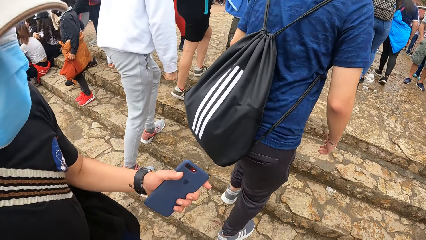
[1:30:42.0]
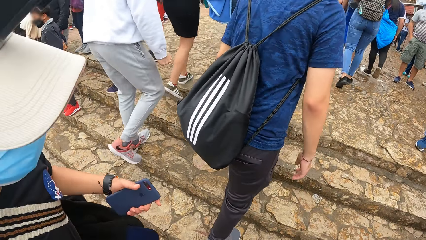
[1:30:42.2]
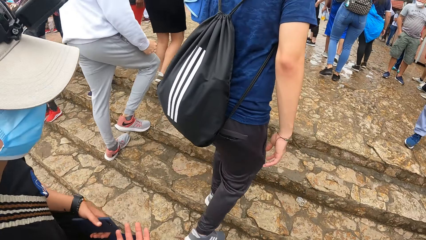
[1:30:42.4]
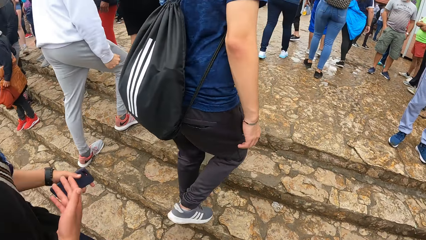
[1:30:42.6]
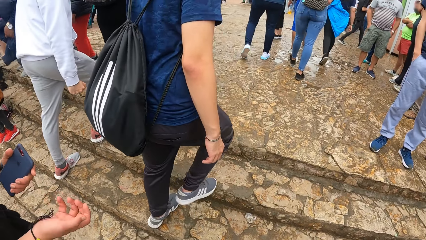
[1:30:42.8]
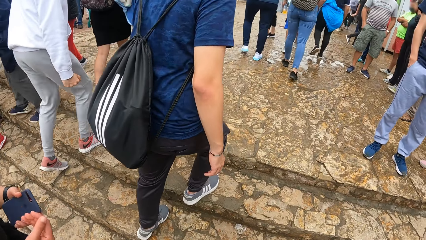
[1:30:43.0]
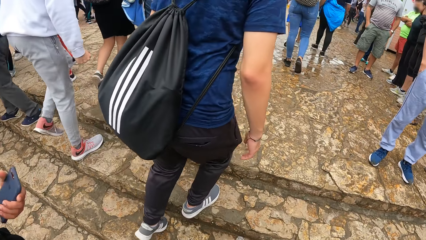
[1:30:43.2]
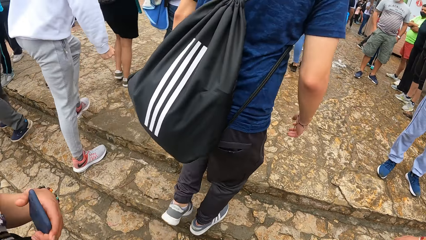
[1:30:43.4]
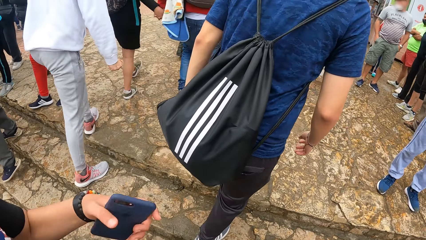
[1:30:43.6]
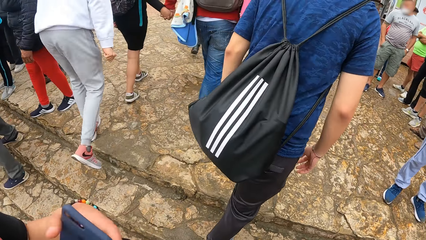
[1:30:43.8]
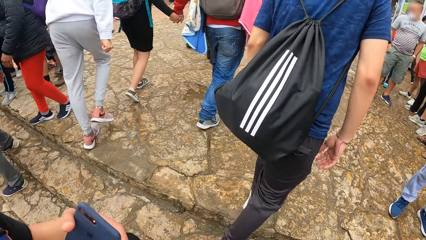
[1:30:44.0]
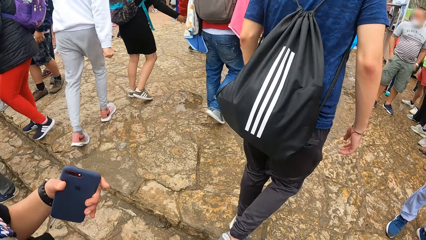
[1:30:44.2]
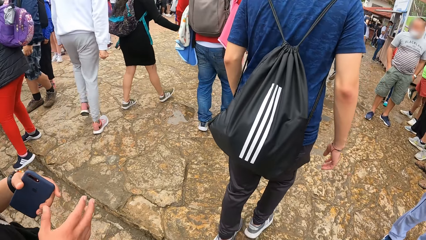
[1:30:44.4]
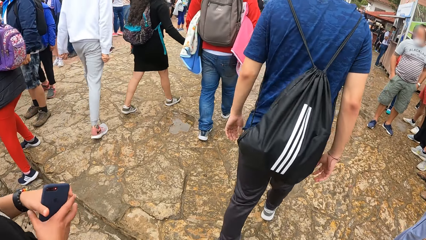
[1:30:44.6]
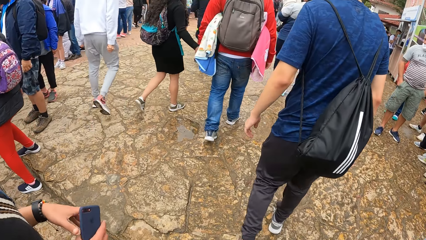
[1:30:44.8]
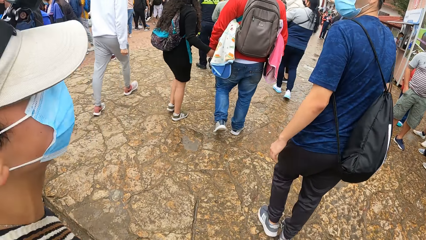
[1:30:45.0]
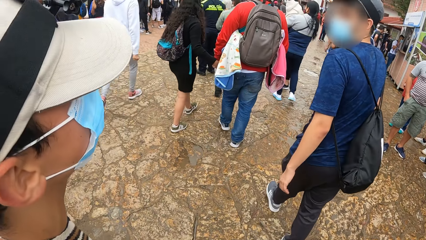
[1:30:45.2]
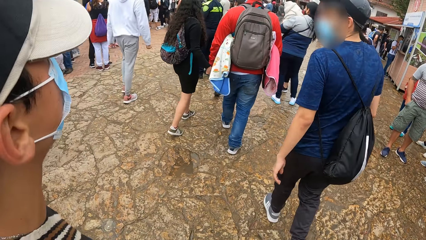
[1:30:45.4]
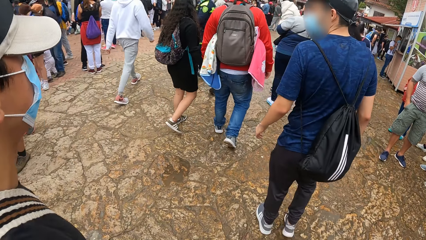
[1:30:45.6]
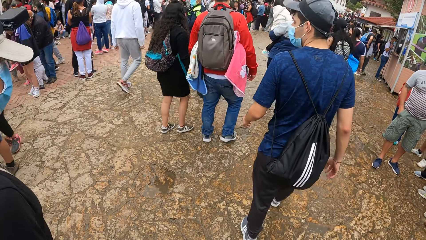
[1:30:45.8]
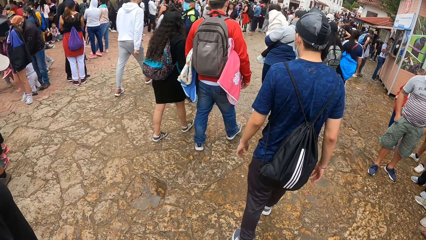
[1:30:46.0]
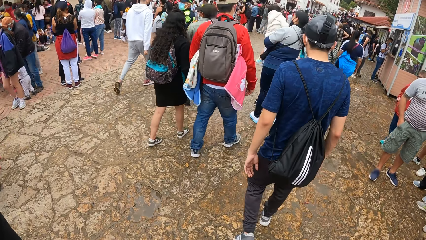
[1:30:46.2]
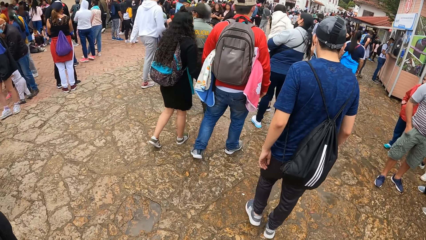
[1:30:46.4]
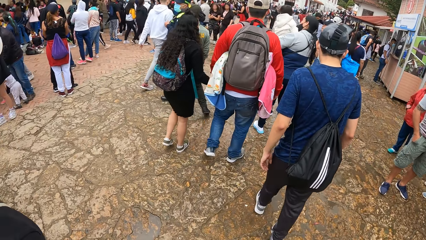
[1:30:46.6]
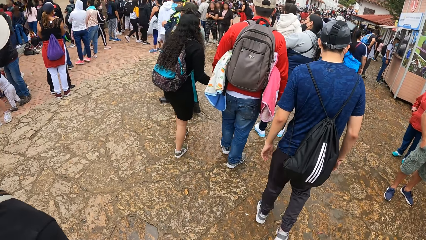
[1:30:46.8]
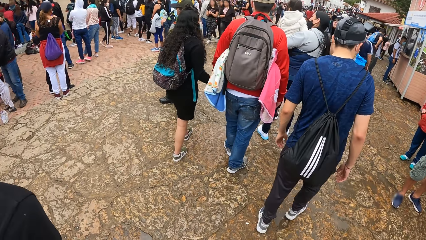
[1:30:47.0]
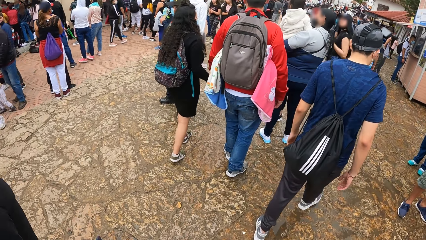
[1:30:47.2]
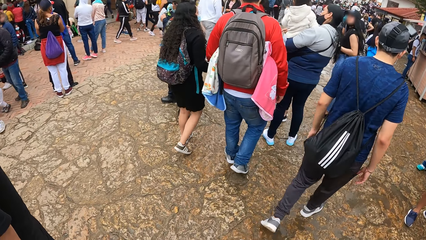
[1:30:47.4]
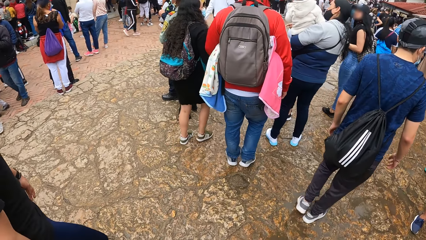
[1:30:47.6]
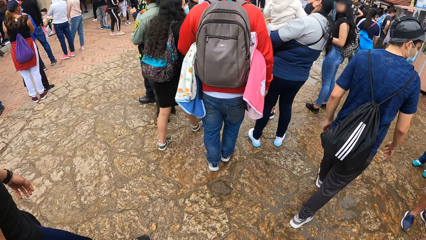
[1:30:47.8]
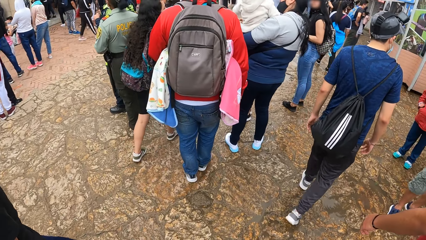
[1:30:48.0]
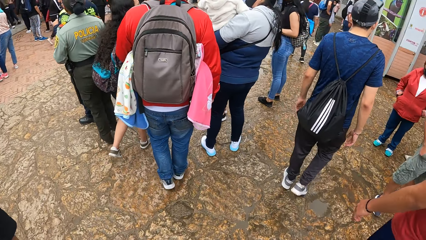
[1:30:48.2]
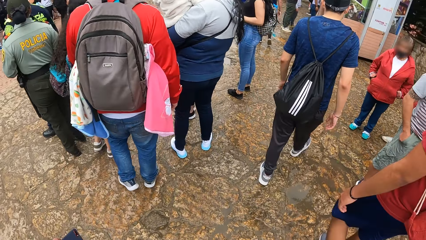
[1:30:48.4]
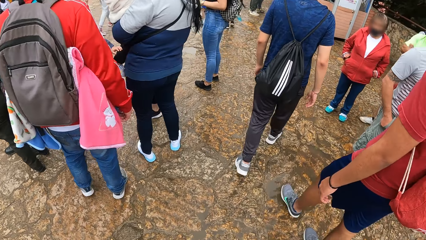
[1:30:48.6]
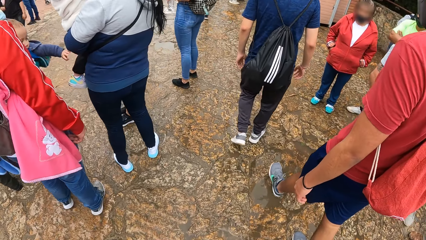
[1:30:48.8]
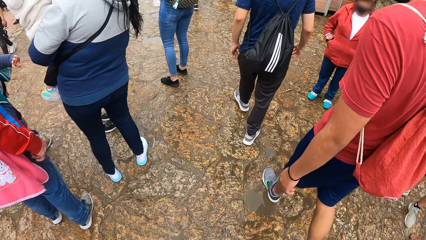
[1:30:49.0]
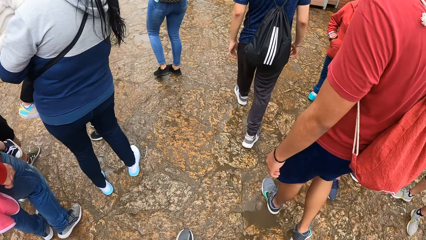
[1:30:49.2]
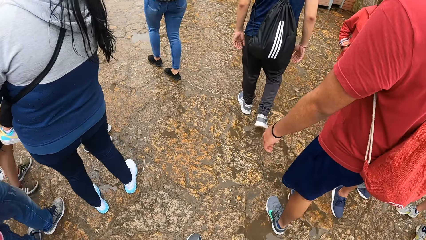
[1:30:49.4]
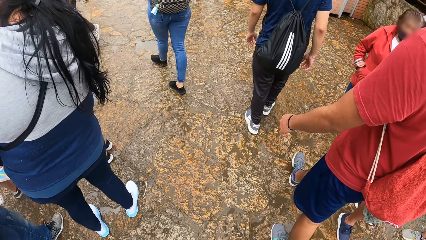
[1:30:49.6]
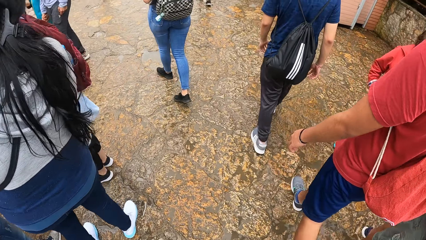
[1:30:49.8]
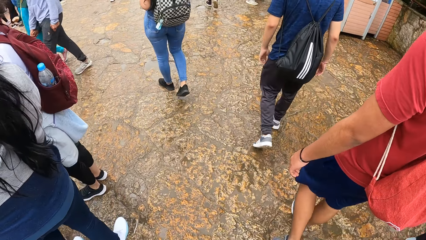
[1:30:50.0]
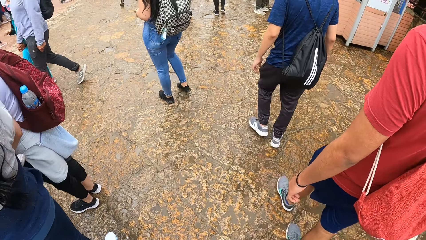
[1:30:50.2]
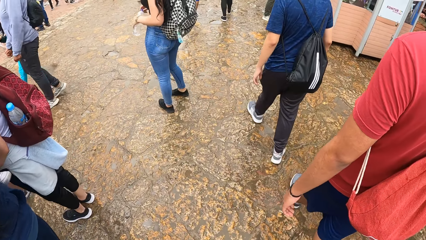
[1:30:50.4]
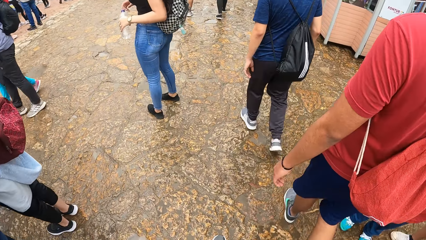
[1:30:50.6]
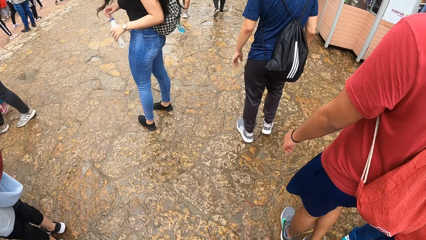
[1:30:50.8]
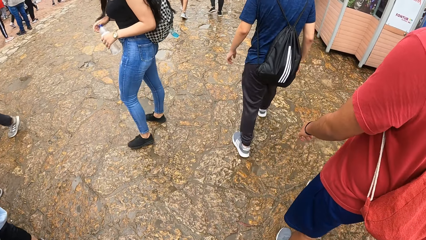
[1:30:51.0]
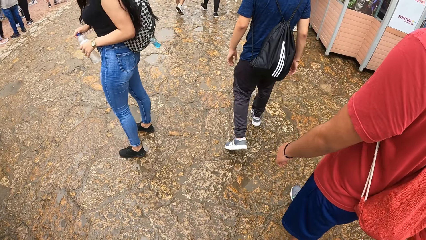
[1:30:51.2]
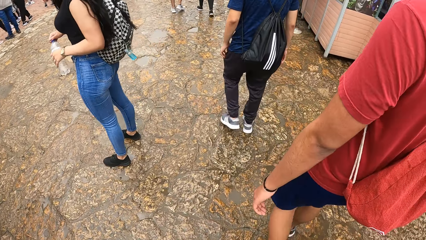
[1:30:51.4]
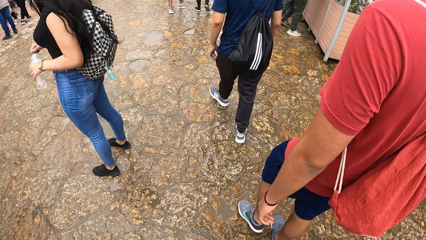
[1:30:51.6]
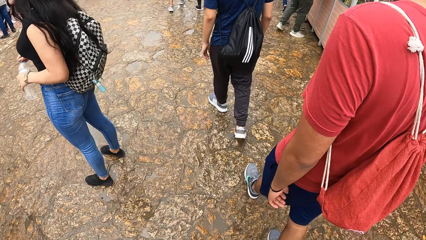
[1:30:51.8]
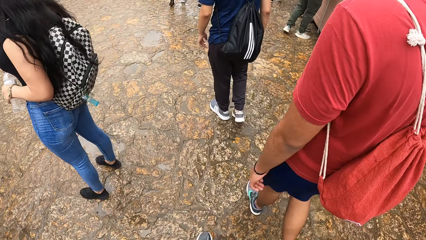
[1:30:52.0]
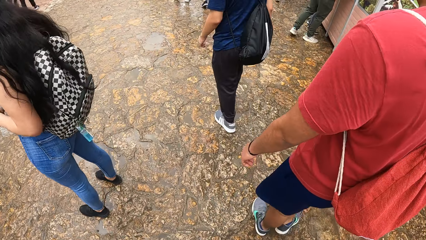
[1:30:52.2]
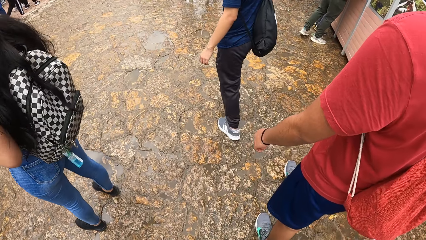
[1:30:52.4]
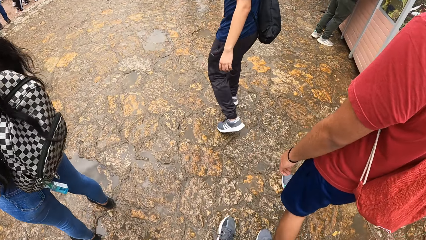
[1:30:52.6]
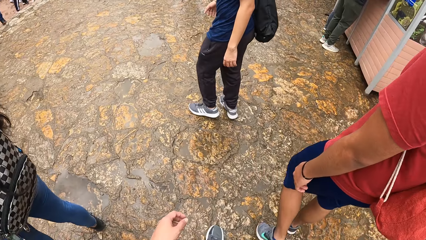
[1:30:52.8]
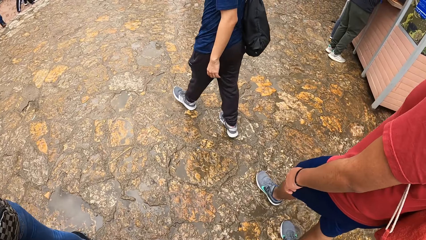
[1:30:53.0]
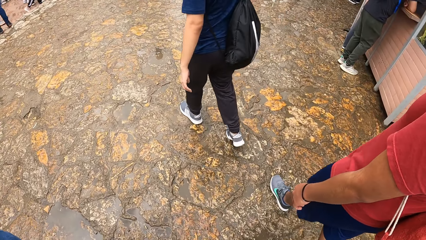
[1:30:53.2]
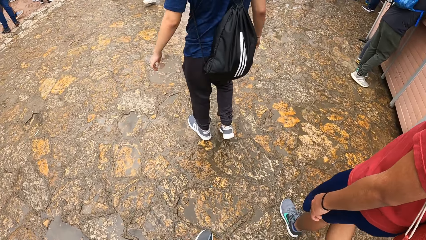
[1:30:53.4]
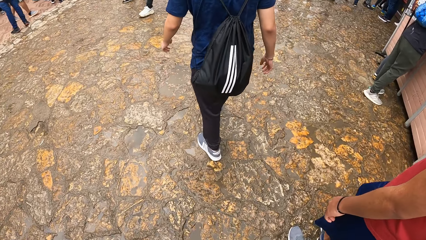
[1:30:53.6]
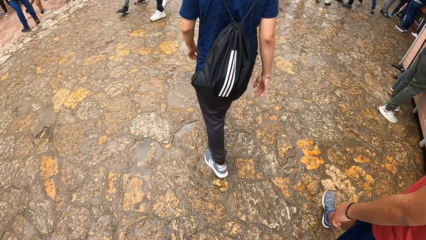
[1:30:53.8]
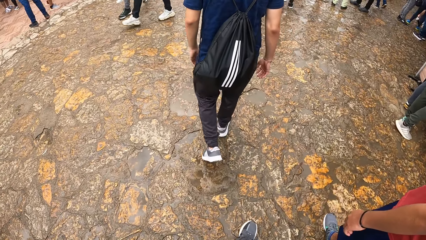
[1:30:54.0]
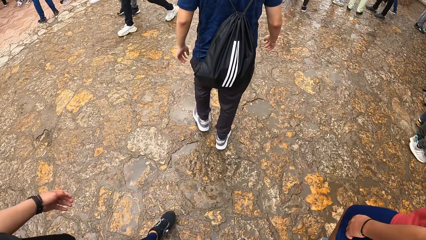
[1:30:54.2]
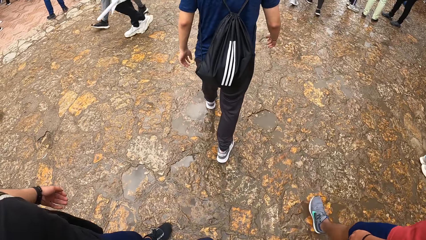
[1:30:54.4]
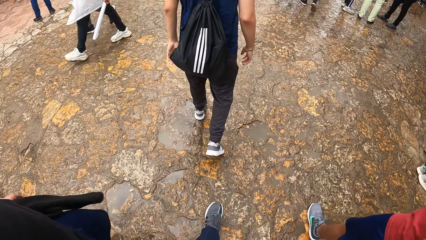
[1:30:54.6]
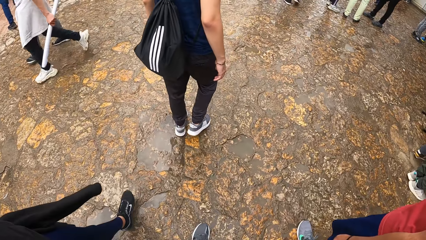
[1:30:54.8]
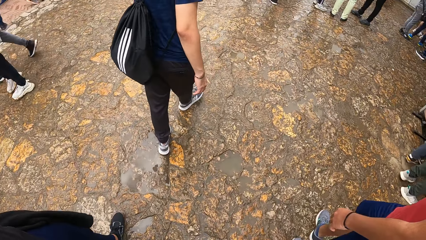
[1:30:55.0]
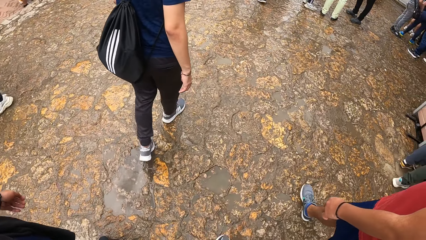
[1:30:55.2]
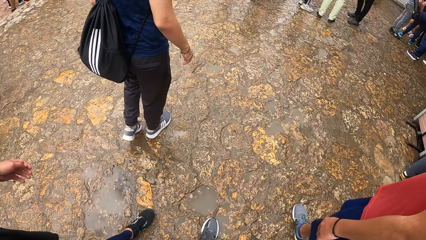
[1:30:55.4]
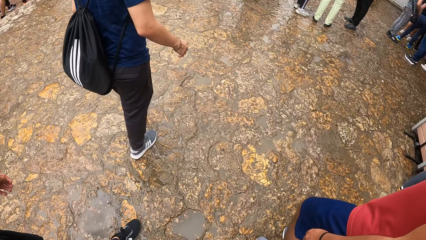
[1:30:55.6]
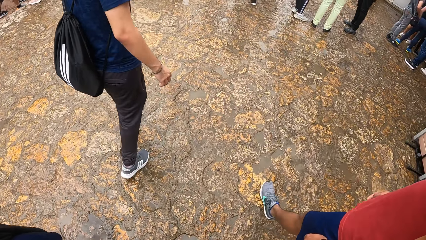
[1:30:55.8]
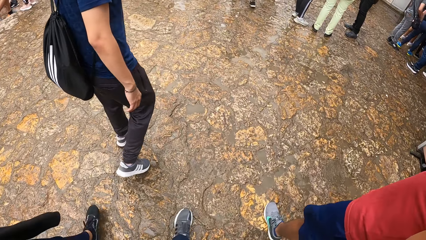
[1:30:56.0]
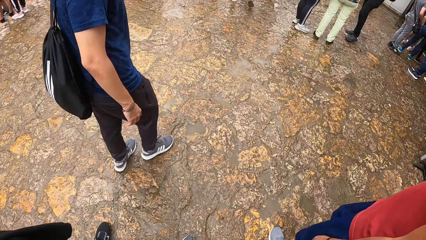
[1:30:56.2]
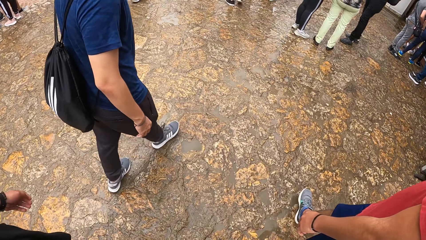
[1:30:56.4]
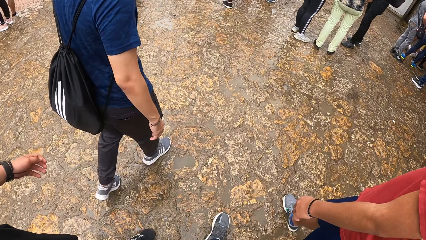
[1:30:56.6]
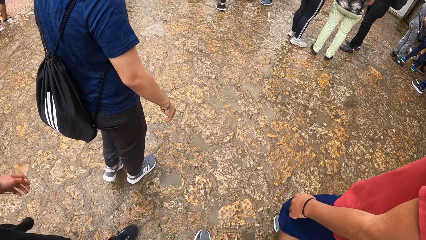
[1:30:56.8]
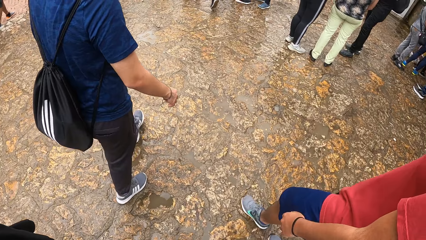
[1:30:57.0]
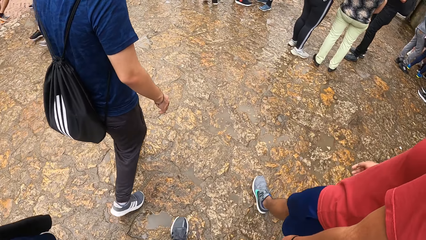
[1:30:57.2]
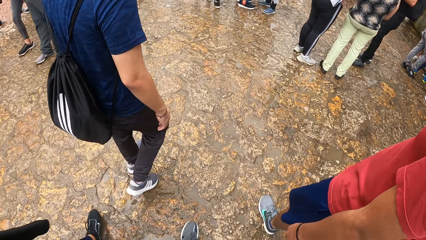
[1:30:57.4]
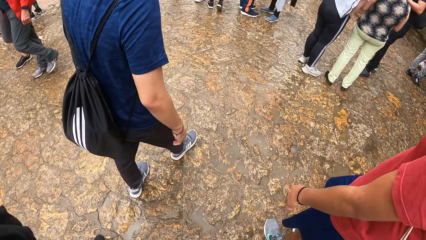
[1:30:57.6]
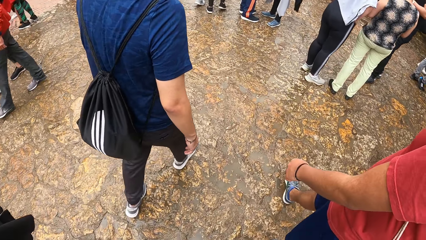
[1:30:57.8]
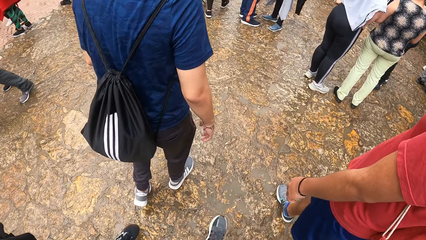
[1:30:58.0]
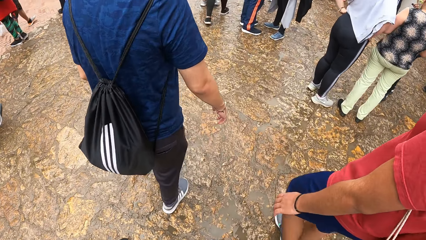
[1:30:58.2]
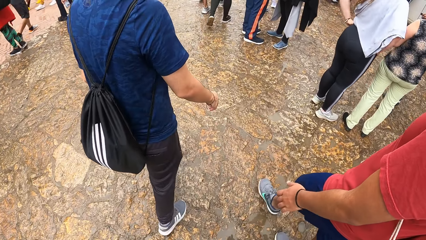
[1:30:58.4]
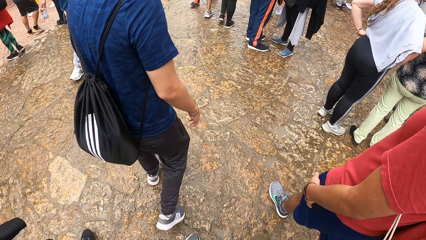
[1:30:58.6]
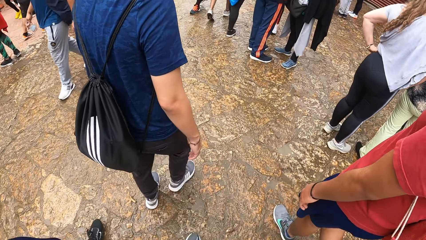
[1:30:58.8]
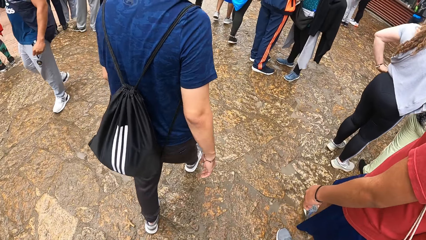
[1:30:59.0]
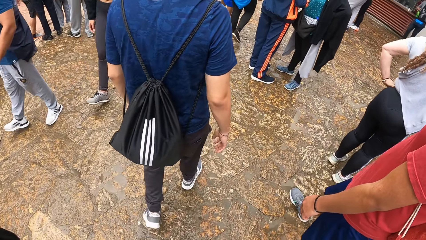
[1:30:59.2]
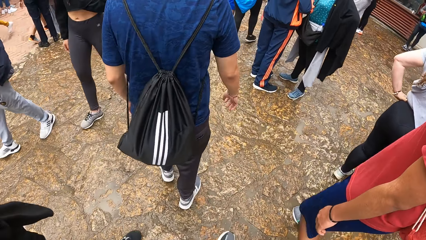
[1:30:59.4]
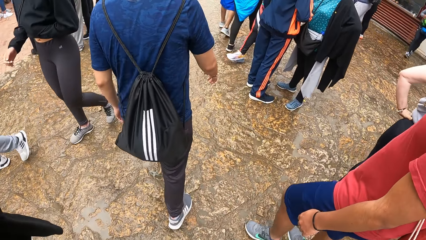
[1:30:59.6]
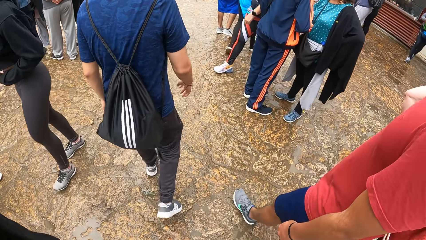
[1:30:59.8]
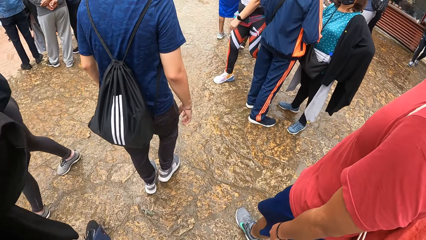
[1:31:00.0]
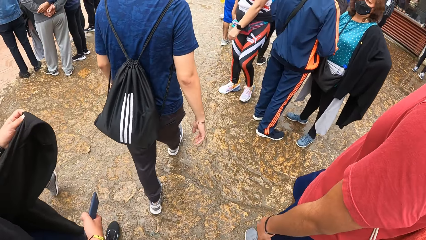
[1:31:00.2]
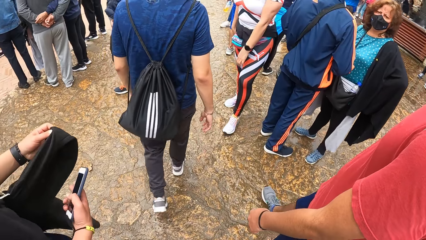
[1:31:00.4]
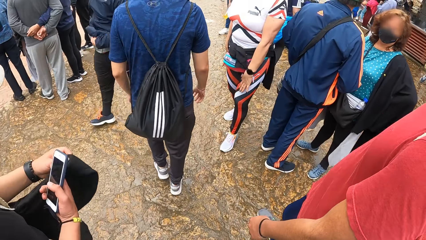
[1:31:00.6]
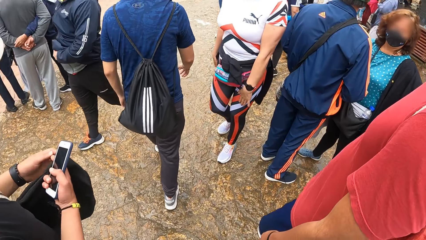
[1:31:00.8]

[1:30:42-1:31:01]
A man talks to the camera wearer. The camera wearer walks around. They walk around again.
